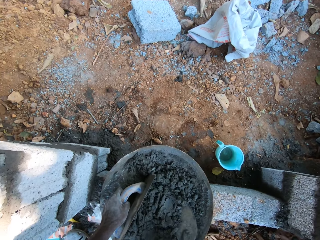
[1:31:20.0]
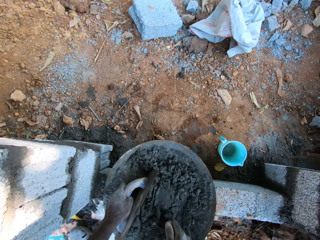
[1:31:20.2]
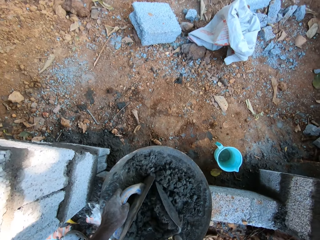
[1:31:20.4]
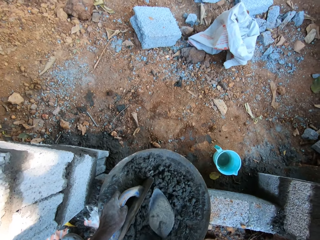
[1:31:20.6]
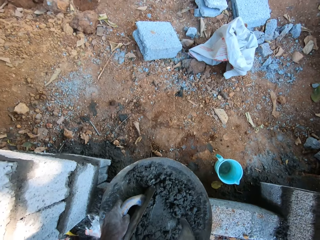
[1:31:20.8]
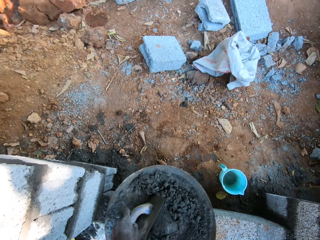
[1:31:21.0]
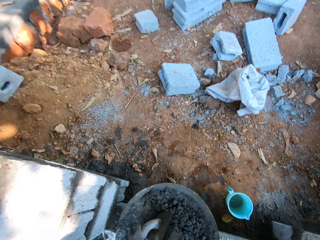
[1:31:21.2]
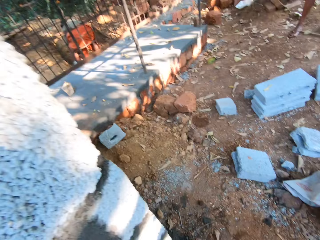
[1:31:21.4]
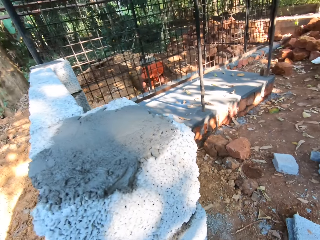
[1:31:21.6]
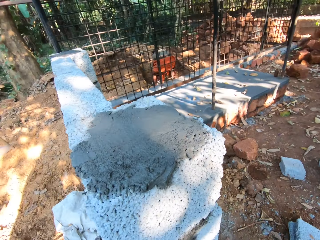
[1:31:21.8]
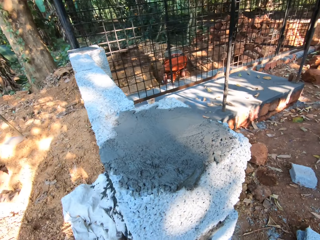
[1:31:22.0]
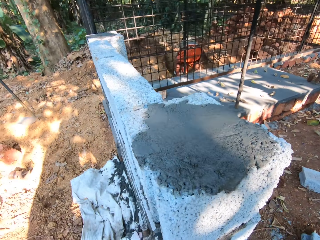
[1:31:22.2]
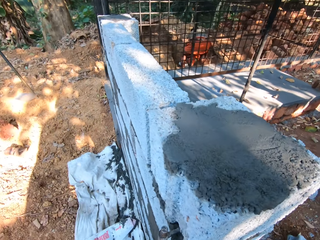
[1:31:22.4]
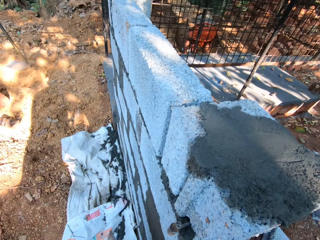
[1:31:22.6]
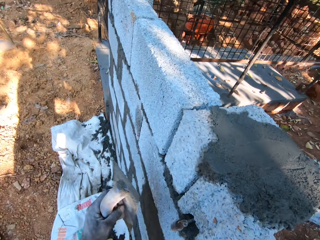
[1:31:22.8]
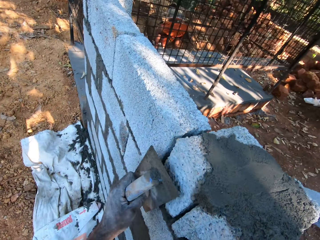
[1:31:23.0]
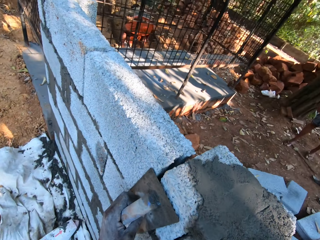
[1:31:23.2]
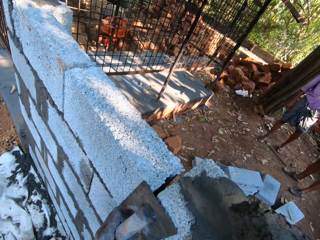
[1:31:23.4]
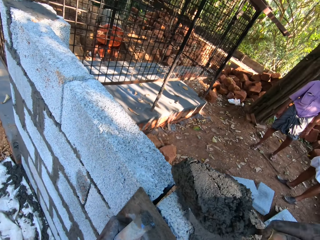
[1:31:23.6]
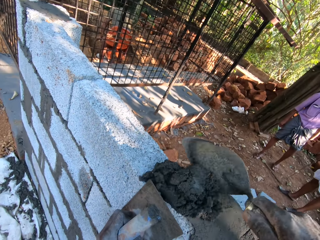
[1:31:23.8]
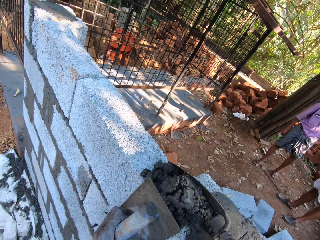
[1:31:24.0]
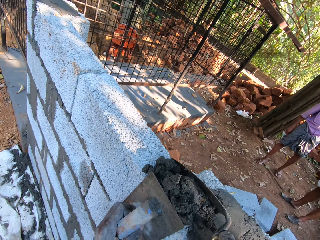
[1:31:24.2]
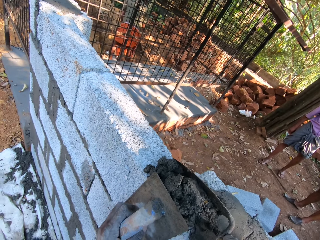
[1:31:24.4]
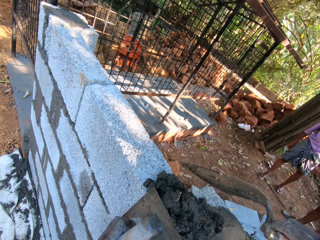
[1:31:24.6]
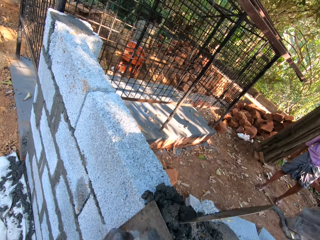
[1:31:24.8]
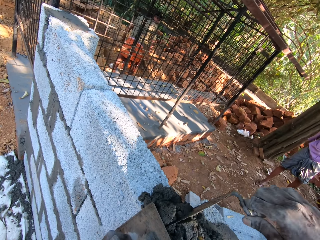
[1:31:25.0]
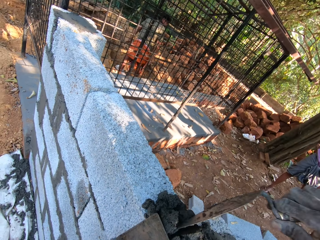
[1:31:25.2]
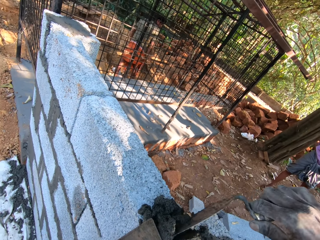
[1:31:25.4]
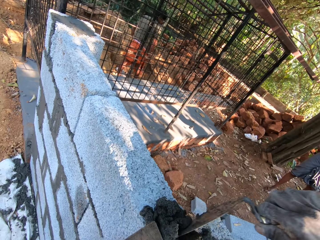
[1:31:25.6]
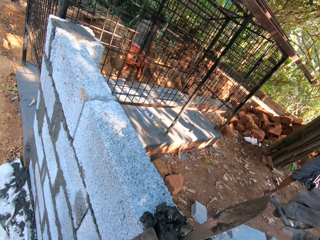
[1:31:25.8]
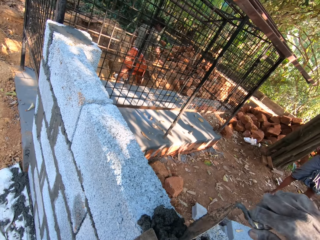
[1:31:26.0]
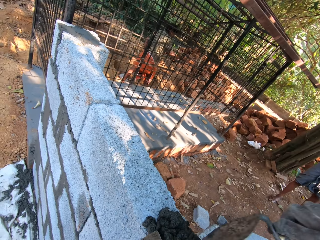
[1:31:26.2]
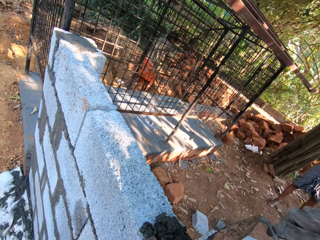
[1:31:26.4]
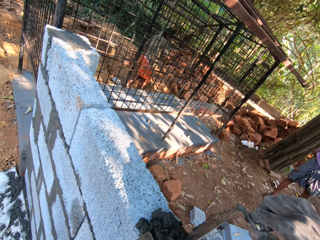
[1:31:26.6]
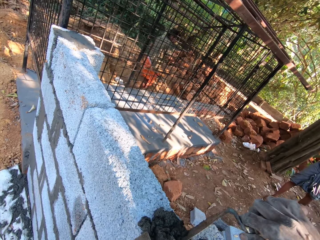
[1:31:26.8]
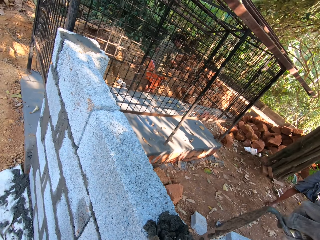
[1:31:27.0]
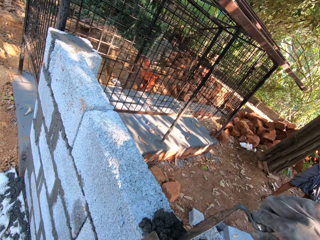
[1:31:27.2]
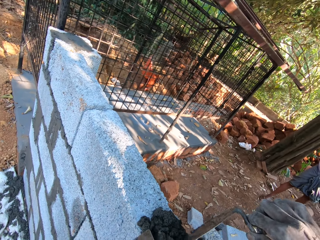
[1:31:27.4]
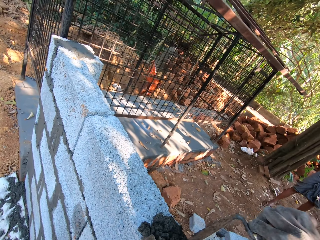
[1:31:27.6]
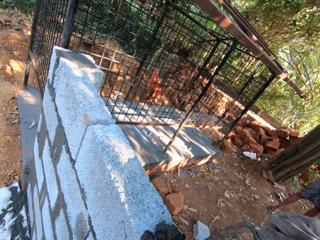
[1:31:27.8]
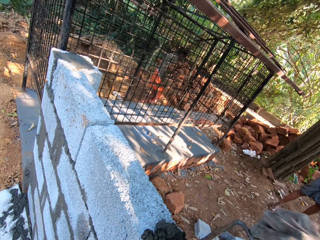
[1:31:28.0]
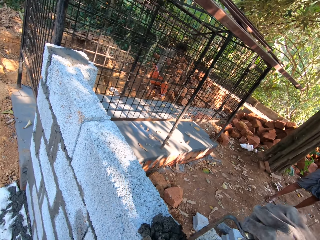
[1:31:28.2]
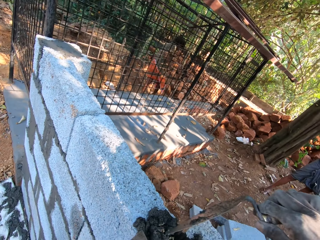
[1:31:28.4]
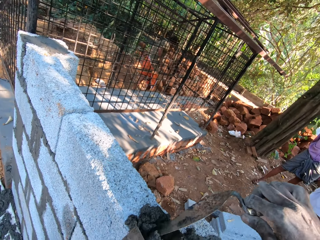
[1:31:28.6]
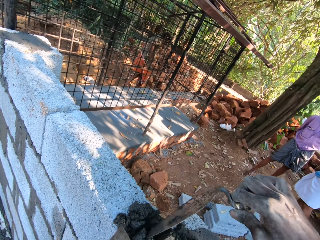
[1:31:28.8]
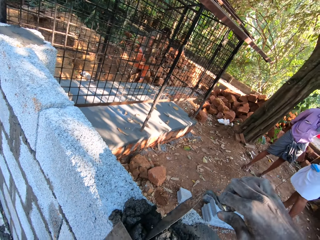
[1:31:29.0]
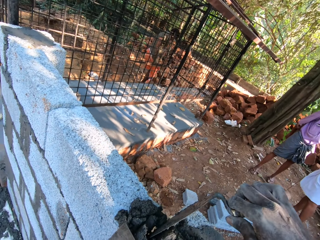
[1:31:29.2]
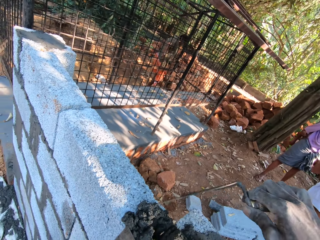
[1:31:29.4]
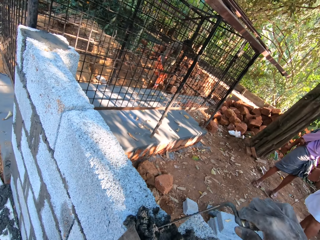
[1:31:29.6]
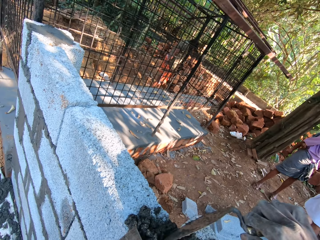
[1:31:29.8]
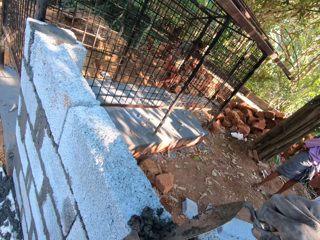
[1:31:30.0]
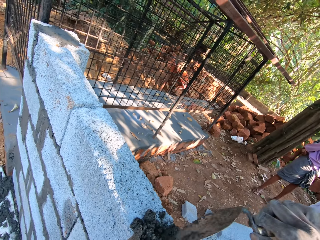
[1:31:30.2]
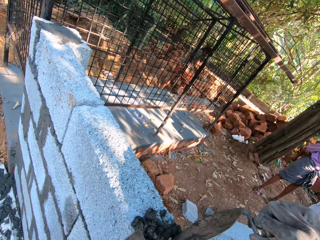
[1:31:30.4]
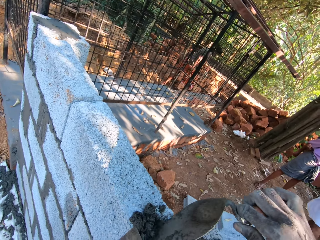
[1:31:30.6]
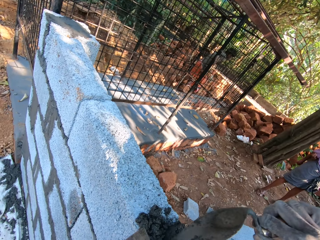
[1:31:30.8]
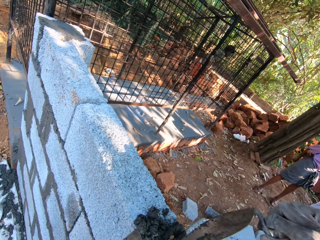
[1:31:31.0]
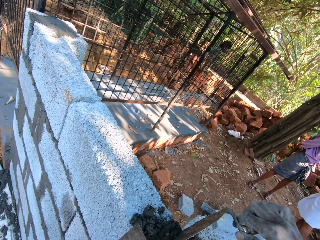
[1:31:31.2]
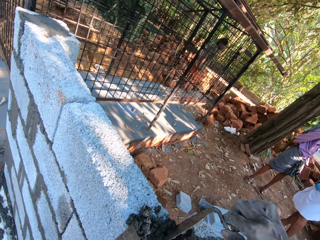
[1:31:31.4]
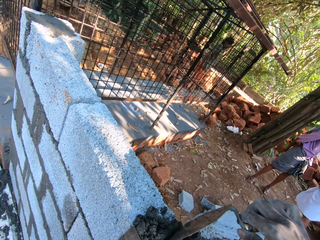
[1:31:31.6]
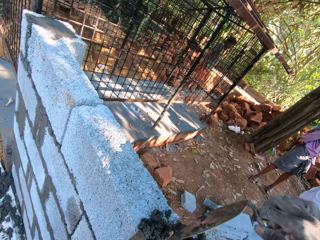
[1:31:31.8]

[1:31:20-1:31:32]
The camera wearer takes the mortar or concrete with the brick trowel in his right hand. He walks left. He places the wooden float on the brickwork with his left hand. He scoops the mortar in the brickwork with the brick trowel in his right hand. He puts the concrete in the space between the bricks. He converses.

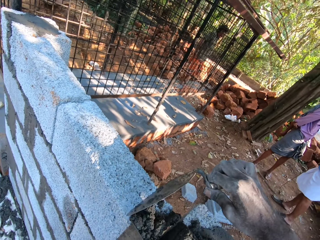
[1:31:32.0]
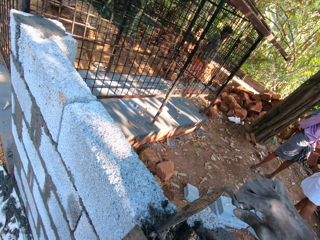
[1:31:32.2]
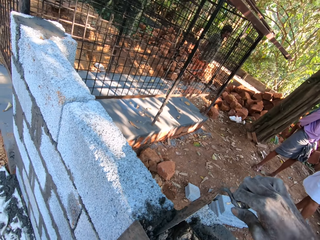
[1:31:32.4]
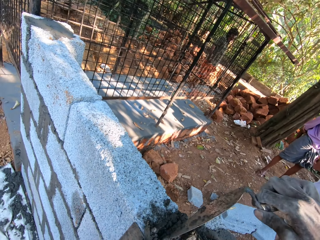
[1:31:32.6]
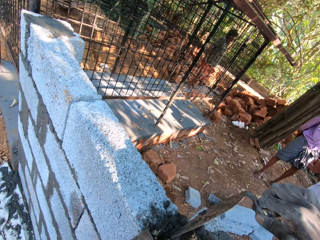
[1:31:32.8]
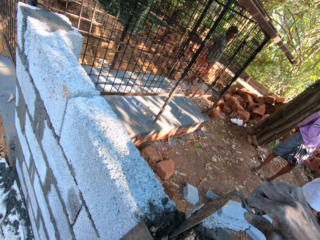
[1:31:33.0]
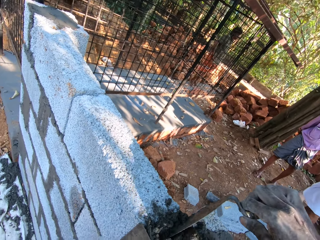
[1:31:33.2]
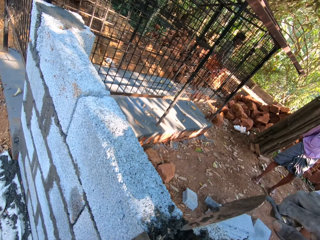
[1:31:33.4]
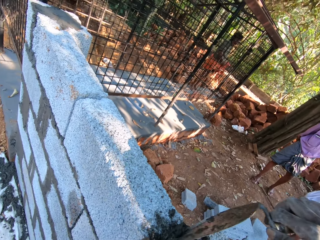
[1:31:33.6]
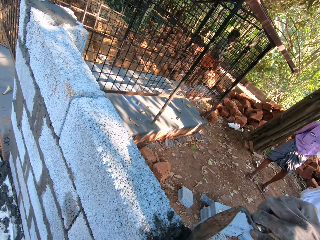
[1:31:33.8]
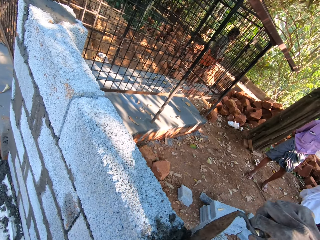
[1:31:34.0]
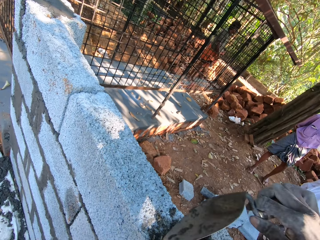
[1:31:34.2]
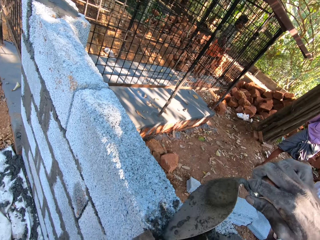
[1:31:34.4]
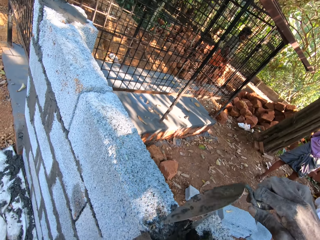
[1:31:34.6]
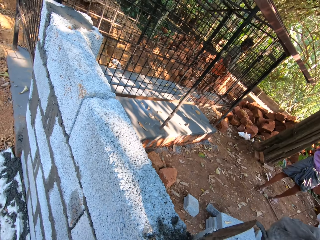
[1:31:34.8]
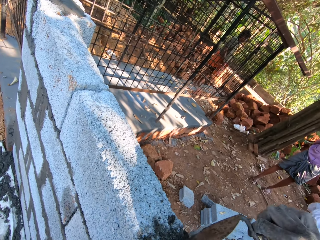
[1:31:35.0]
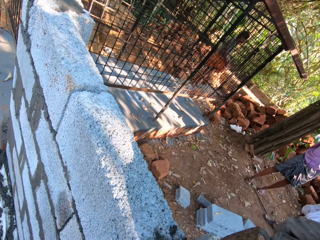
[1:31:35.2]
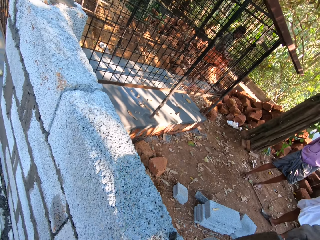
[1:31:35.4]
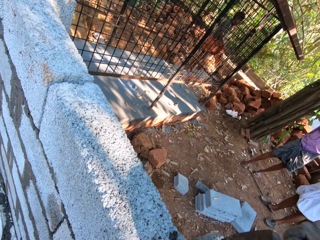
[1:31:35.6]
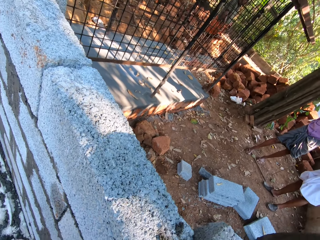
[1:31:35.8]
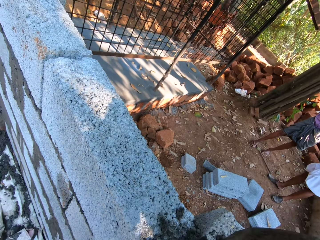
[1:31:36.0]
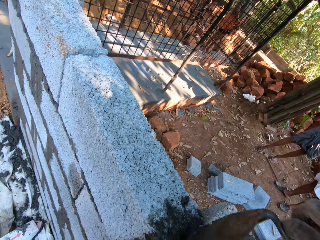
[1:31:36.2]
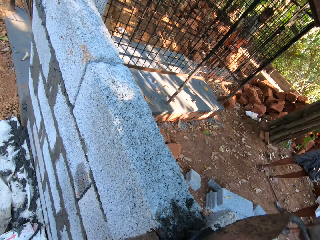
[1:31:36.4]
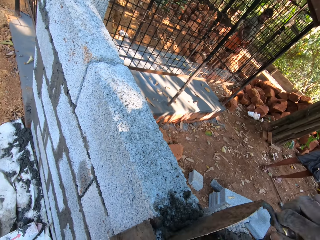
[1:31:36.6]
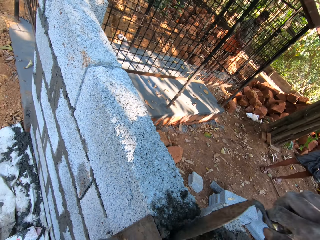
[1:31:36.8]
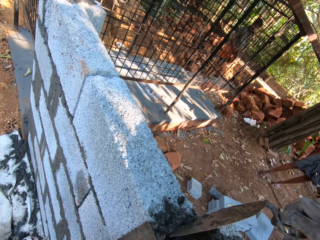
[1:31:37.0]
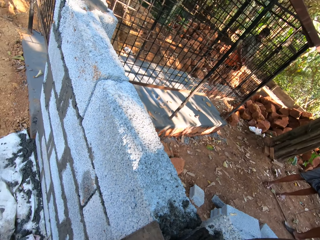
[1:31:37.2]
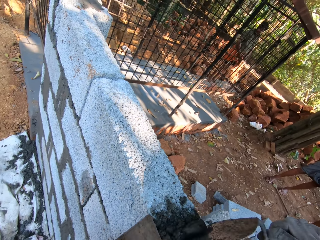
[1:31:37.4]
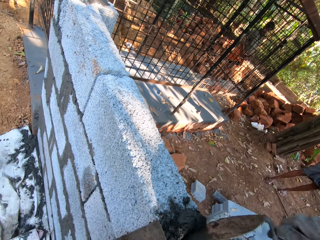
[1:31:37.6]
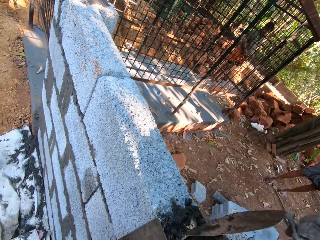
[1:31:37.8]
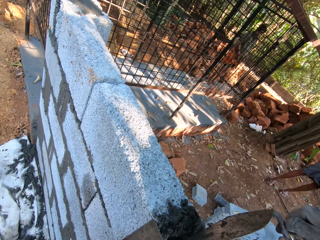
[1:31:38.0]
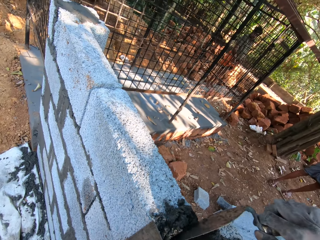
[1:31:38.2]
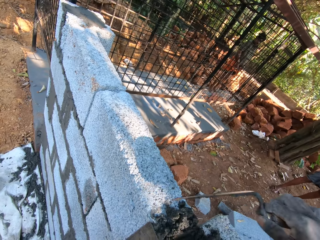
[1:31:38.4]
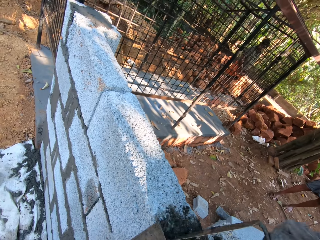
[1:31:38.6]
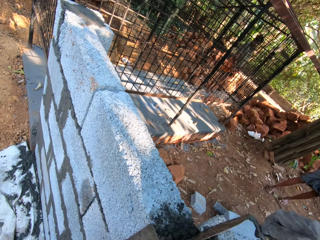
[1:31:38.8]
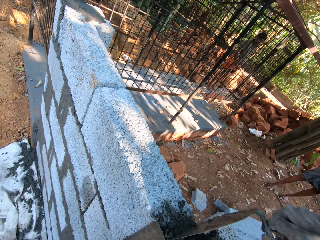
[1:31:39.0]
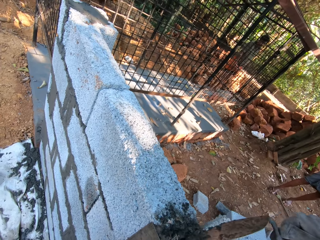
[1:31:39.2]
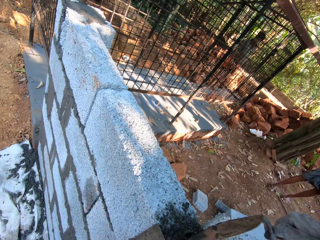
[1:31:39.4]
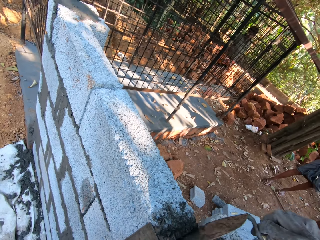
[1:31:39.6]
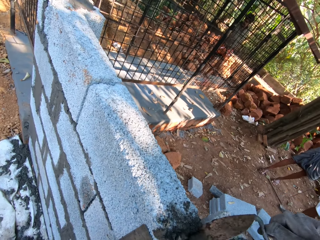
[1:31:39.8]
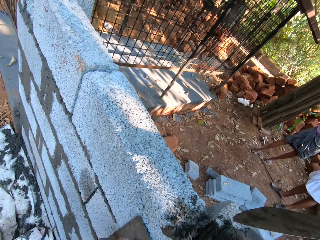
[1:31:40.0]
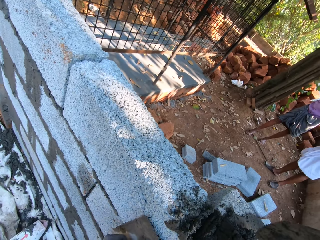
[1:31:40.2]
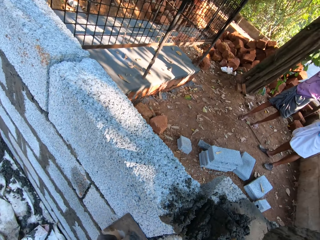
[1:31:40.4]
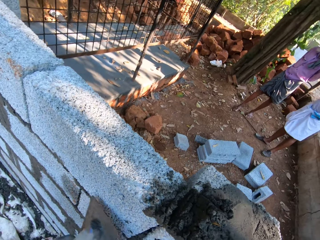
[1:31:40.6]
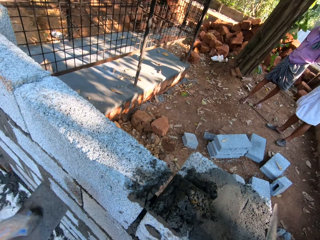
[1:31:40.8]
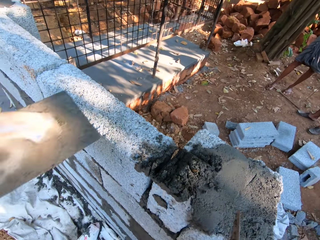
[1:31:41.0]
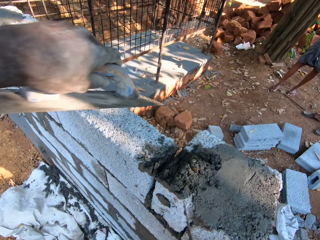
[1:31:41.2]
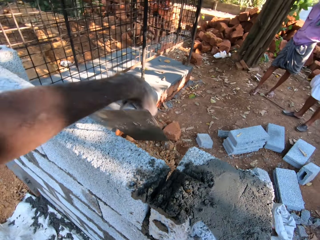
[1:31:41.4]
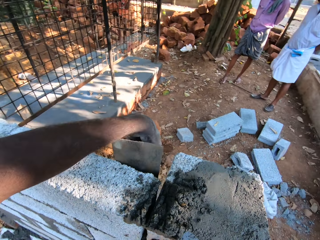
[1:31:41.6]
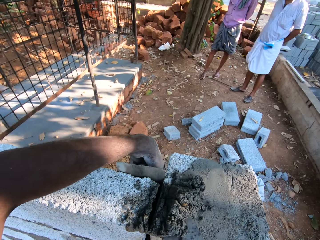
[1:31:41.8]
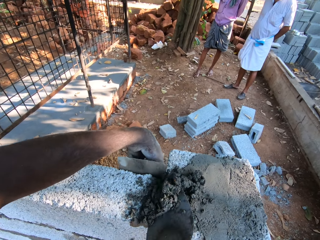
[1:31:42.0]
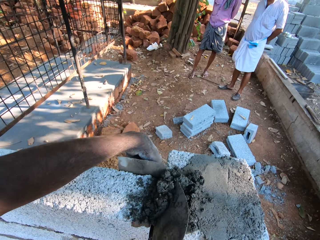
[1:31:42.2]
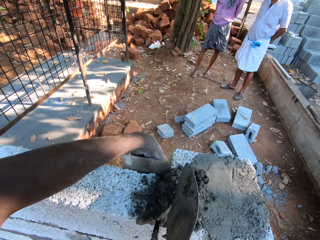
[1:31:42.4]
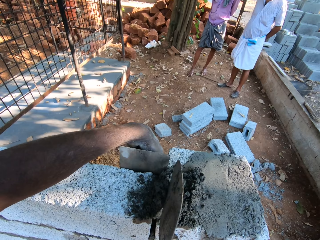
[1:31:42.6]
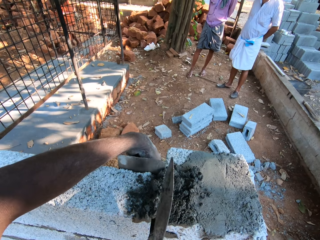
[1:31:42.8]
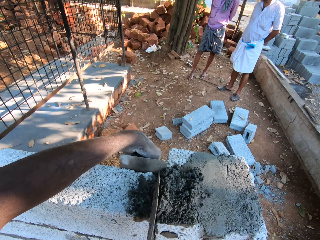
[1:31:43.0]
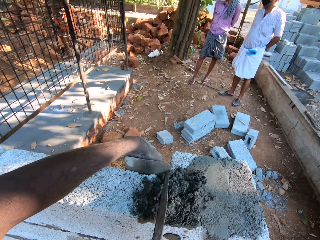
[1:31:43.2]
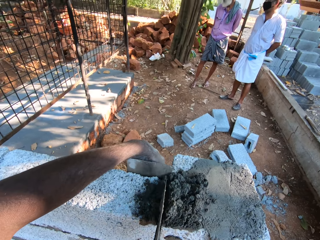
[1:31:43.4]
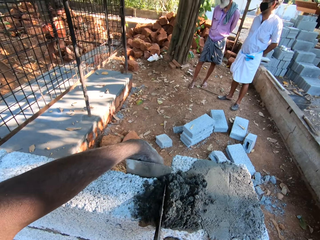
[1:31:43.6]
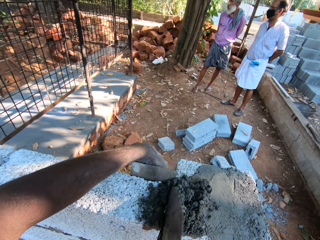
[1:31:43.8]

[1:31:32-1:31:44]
The camera wearer removes the metal float or wooden float on the bricks. He places the wooden float on the brickwork with his left hand. He scoops the mortar in the brickwork with the brick trowel in his right hand.
